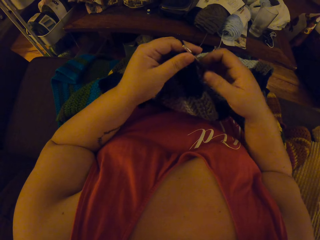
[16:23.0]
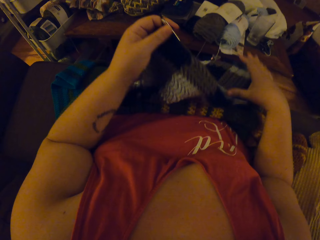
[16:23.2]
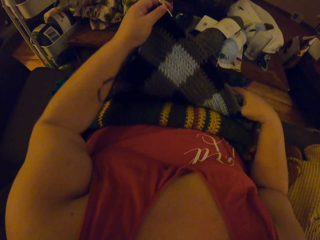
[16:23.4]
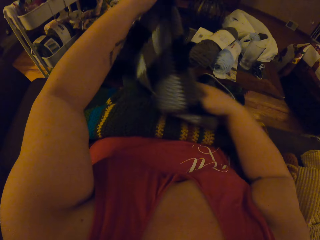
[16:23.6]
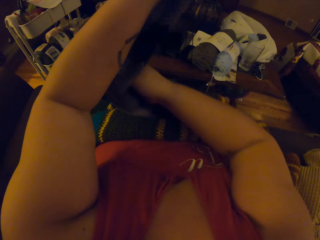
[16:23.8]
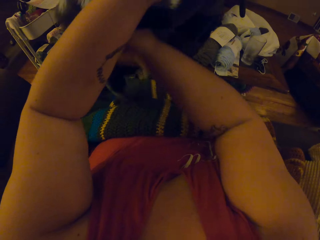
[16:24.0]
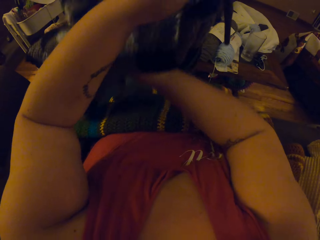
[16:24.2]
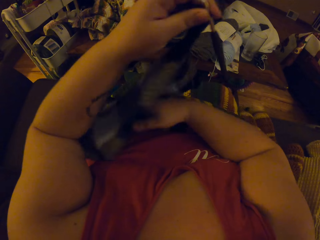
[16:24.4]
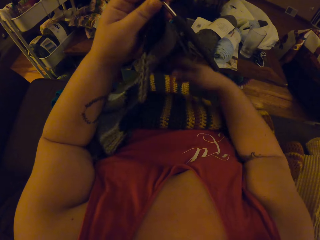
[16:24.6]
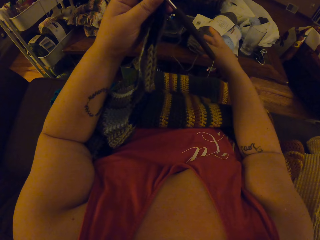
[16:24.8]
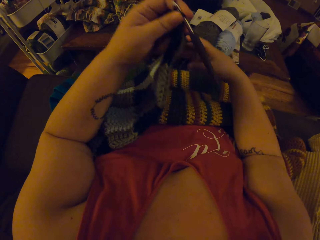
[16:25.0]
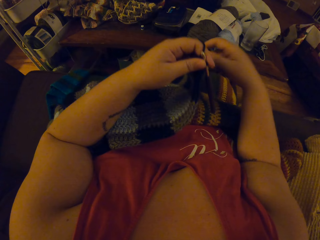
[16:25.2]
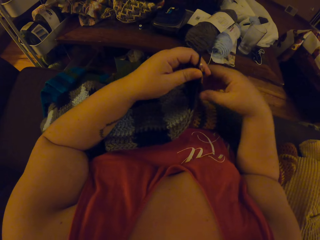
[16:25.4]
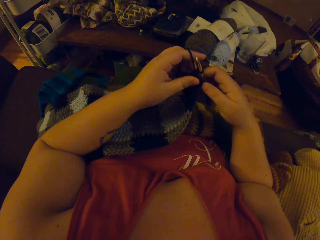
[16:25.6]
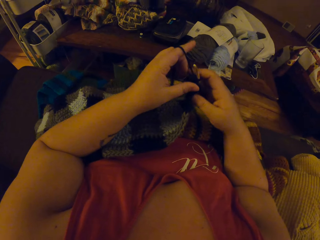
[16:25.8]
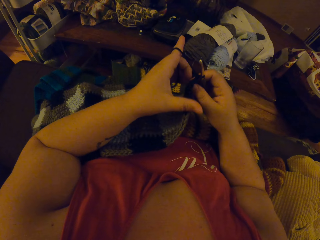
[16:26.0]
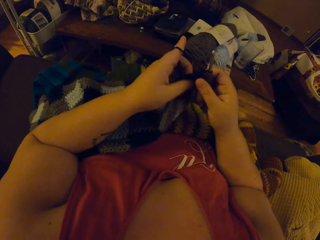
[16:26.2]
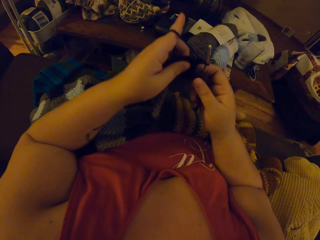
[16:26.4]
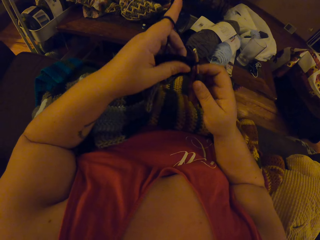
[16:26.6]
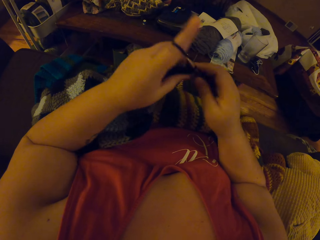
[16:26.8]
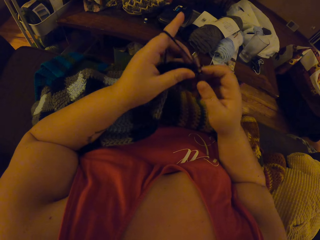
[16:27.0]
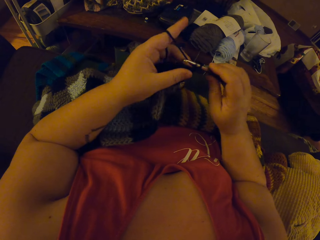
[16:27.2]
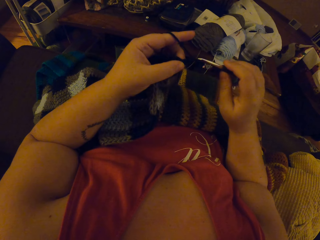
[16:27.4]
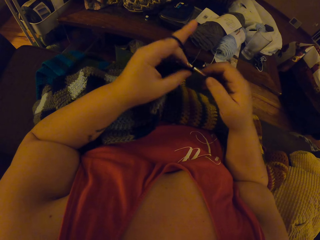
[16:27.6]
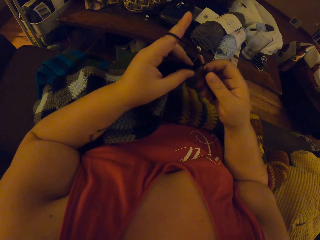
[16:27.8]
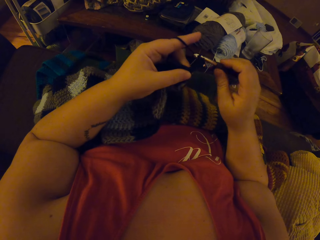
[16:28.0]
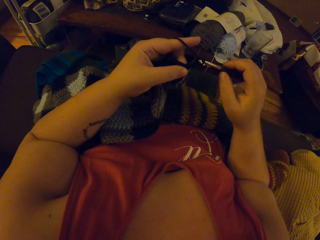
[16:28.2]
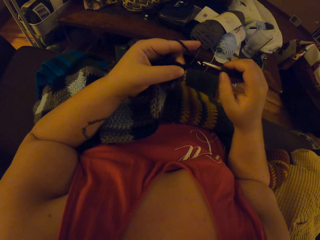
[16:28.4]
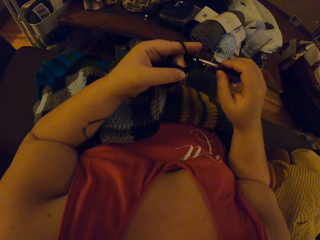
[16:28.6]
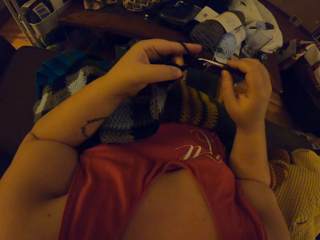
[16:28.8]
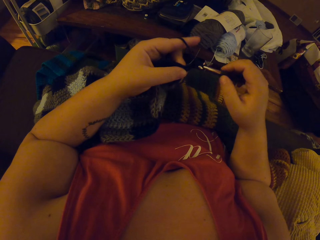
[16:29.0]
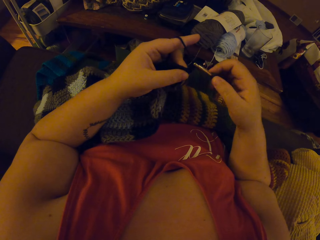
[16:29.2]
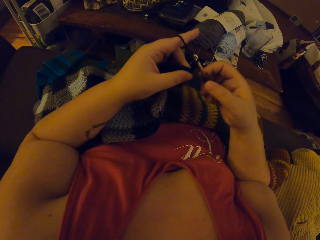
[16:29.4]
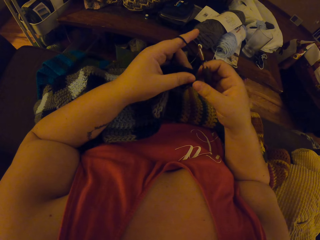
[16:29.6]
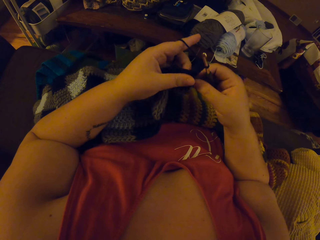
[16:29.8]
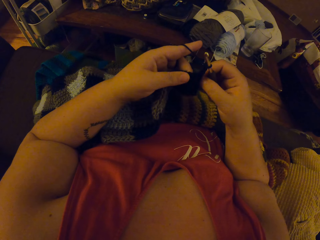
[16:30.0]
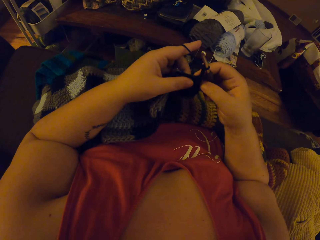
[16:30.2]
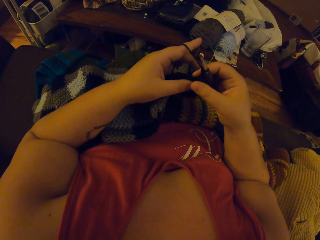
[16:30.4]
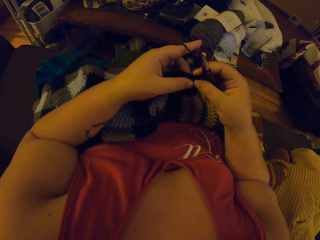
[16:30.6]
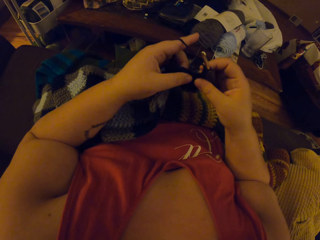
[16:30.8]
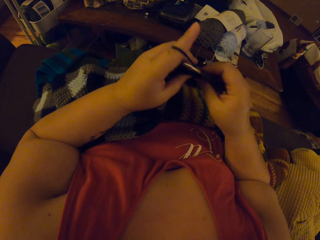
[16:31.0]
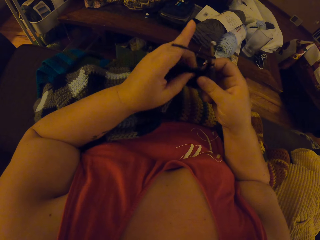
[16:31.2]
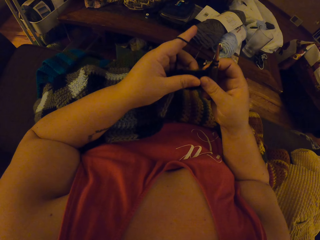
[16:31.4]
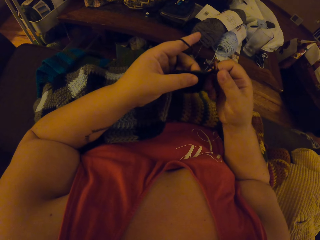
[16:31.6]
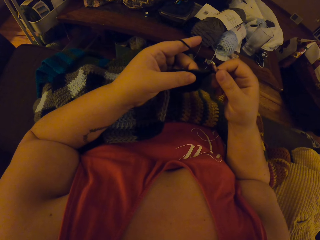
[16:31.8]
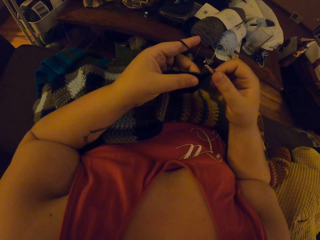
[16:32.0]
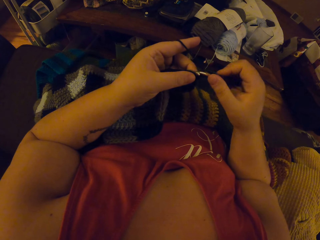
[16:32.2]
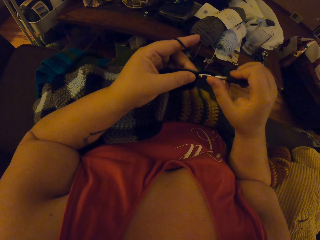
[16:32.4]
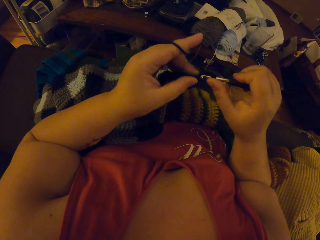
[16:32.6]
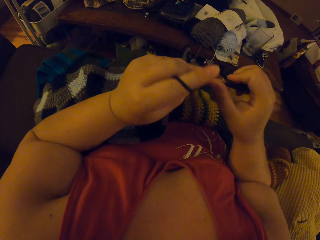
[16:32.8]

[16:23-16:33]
The camera wearer adjusts the crochet with her right hand. She crochets the yarn with a crochet hook.

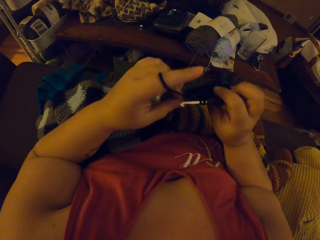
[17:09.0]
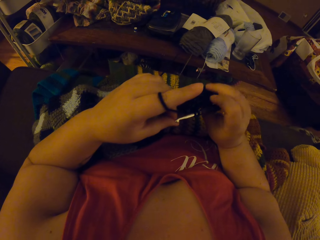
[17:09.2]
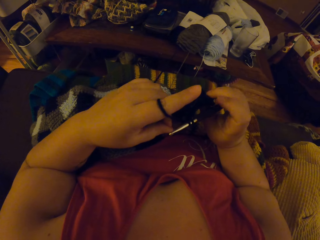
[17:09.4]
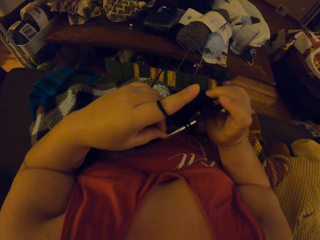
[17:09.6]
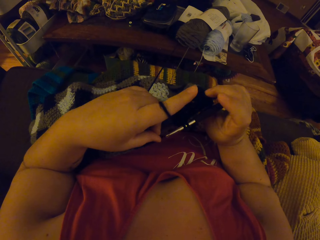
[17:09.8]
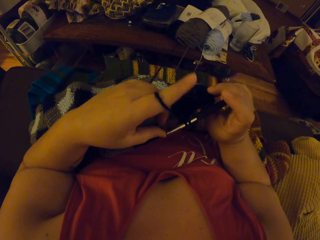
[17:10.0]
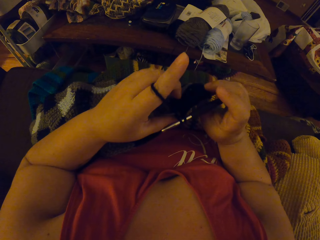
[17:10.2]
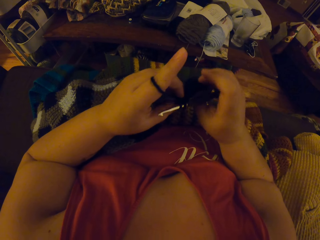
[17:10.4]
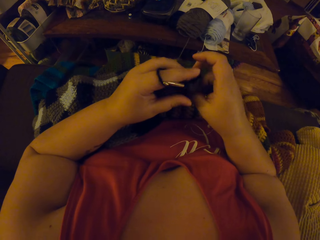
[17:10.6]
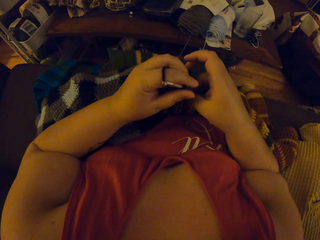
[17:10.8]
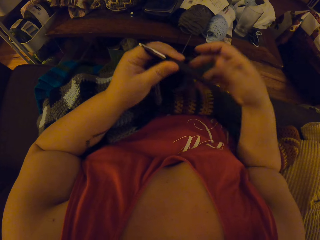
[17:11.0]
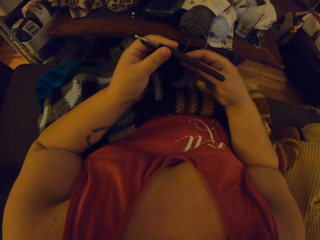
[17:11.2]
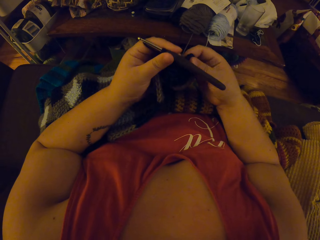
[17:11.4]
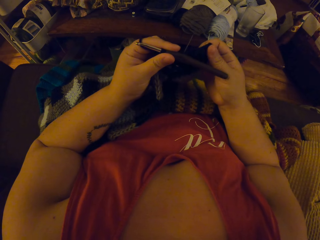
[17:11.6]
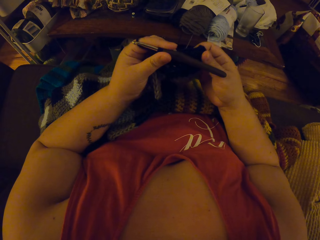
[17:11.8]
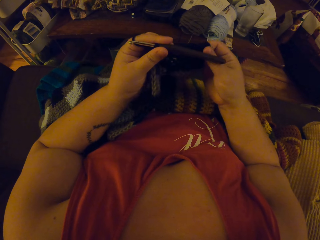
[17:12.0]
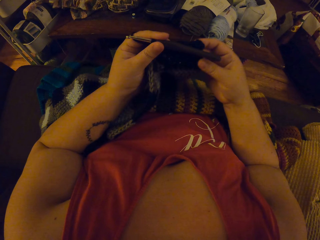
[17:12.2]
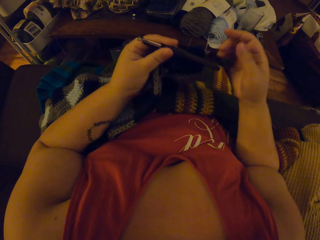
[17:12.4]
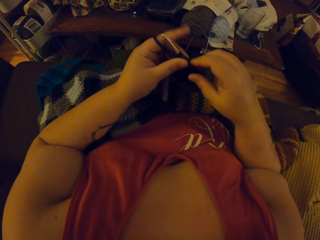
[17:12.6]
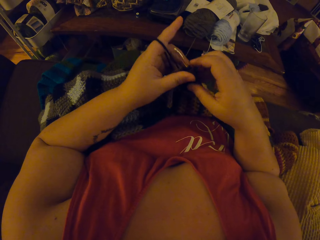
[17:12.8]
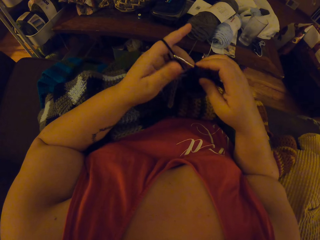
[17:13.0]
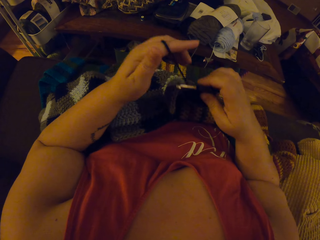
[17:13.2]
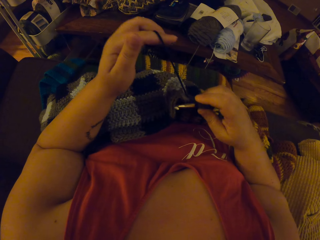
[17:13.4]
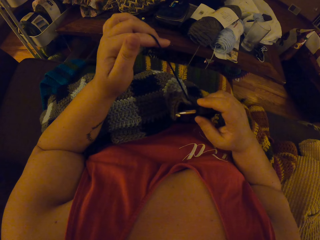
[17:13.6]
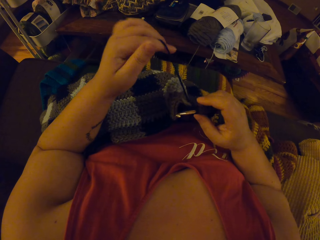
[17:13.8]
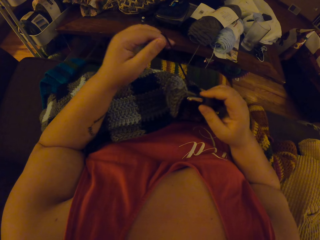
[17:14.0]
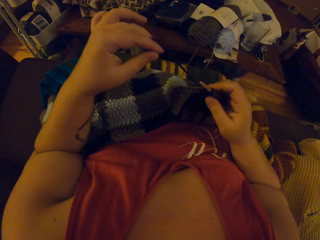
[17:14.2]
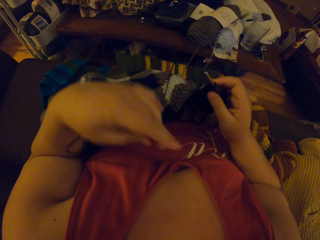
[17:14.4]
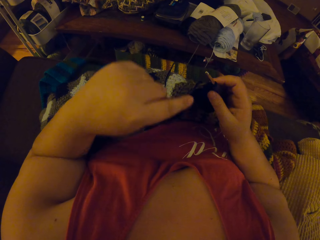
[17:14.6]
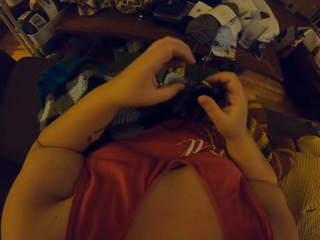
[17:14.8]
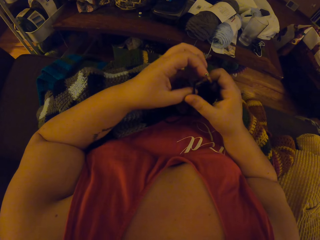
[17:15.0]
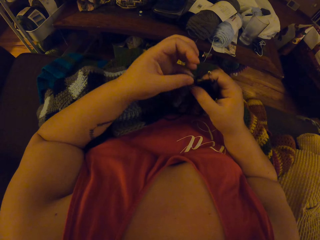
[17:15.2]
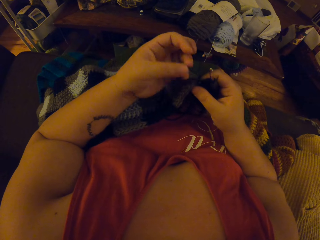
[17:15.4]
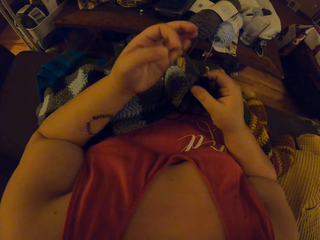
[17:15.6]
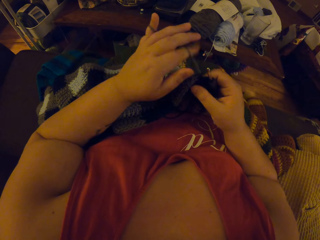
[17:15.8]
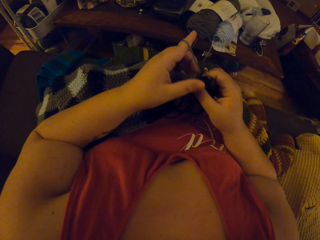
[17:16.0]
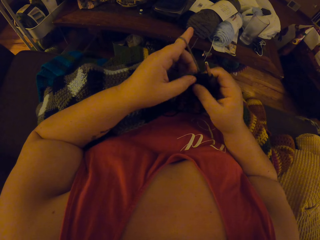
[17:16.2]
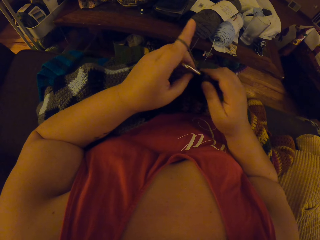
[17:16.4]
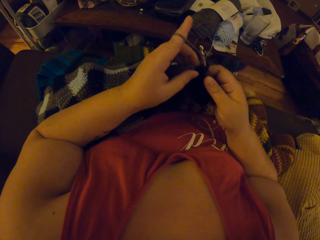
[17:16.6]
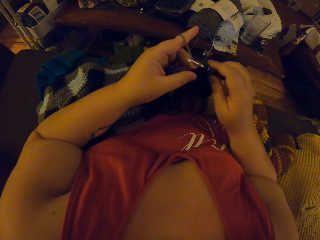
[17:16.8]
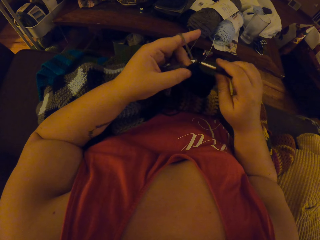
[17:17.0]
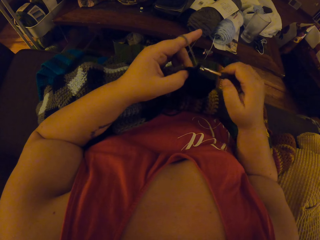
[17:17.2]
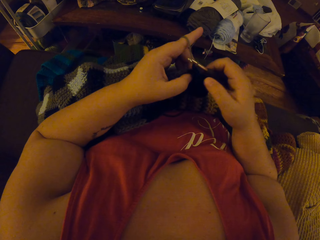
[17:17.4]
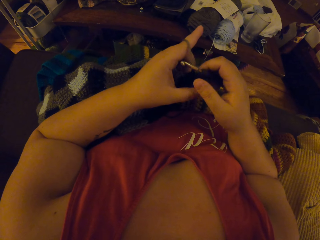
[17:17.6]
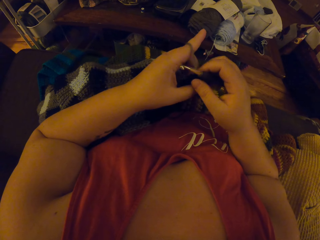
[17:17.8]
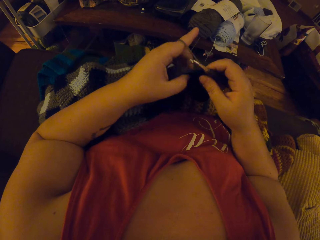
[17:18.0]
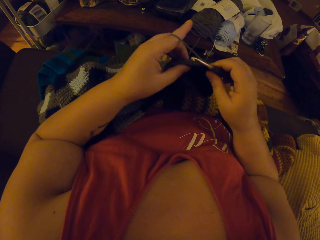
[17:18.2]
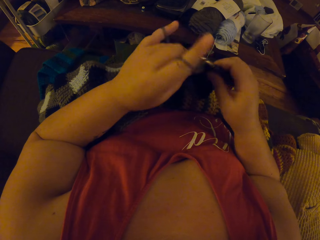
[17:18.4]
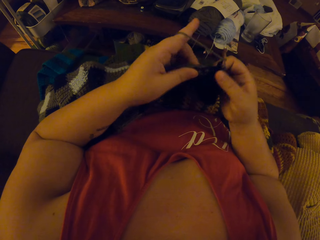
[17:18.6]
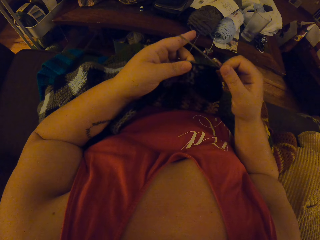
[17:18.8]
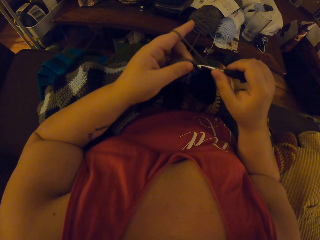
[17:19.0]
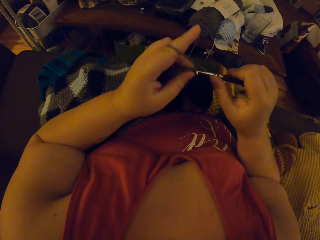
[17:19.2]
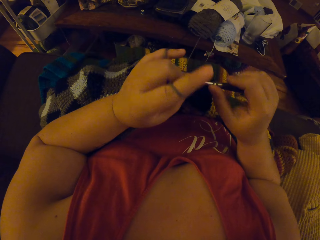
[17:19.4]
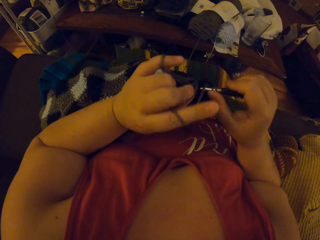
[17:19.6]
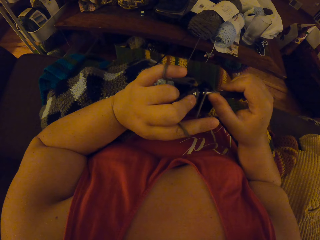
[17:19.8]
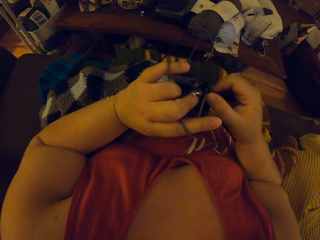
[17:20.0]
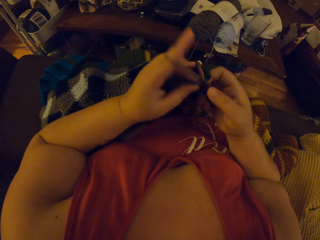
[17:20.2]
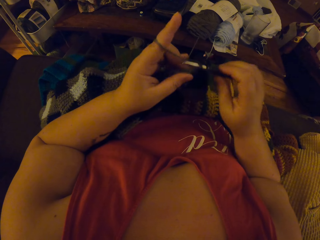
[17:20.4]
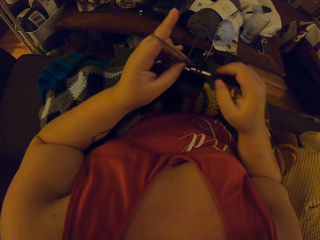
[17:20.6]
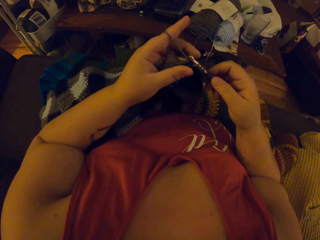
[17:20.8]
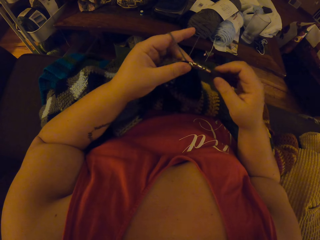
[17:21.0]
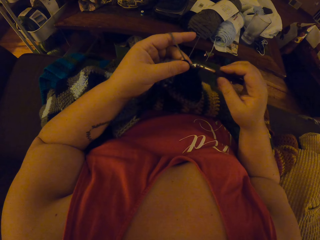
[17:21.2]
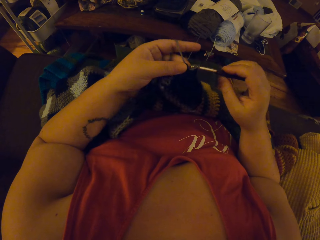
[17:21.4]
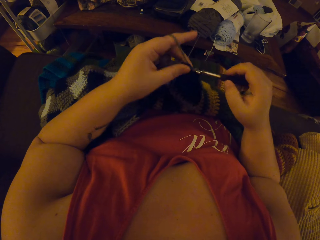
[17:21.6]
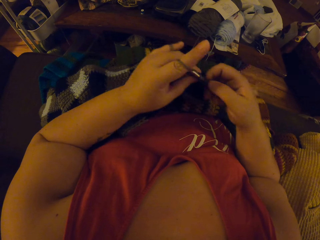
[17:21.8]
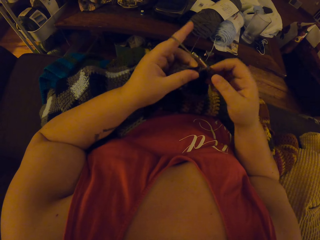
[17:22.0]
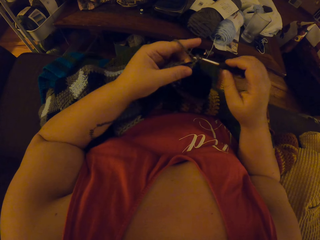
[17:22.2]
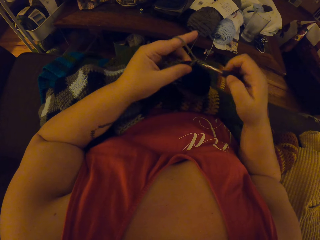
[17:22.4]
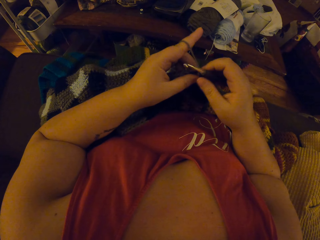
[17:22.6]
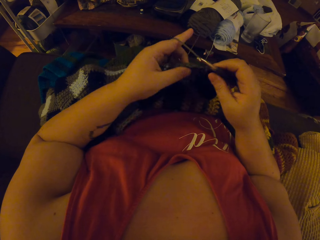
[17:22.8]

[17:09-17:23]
The camera wearer adjusts the crochet with her right hand. She crochets the yarn with a crochet hook.
